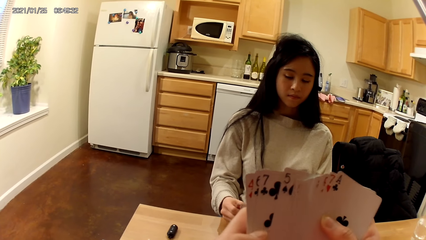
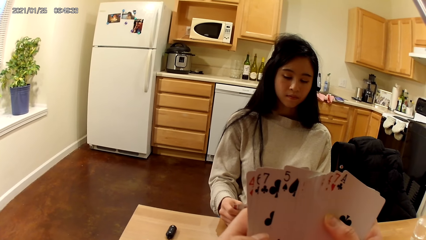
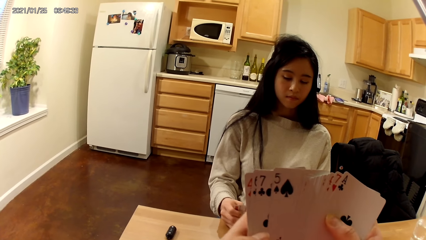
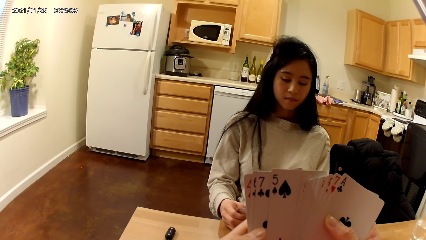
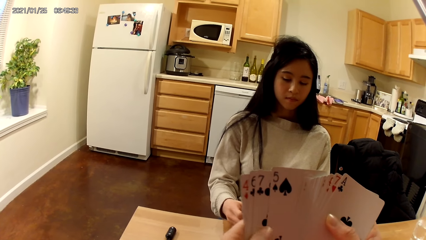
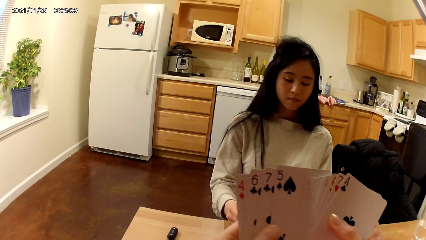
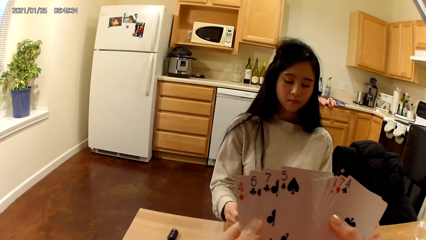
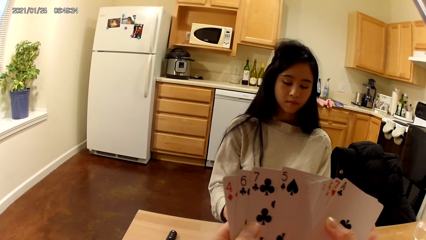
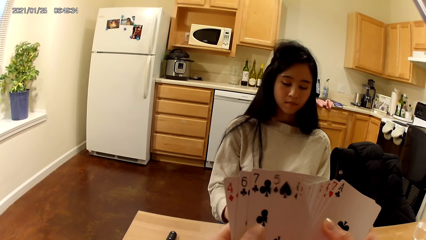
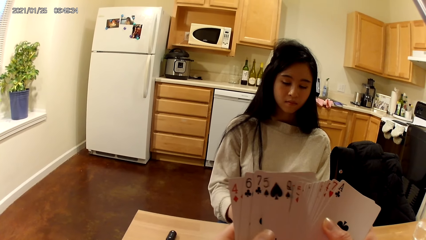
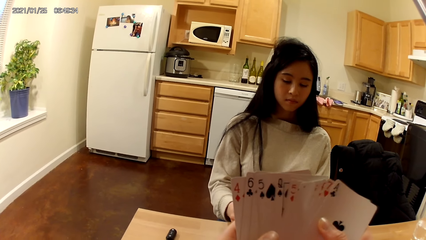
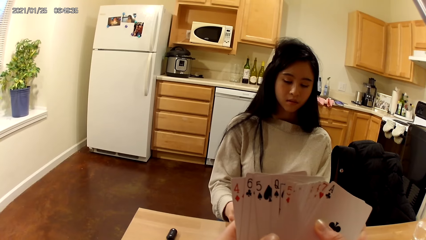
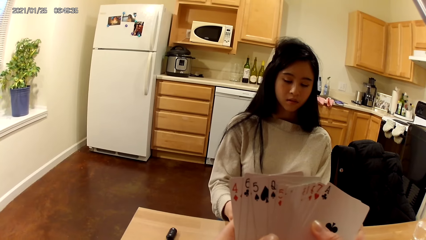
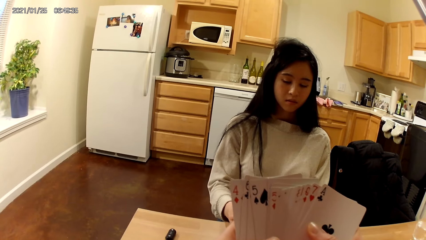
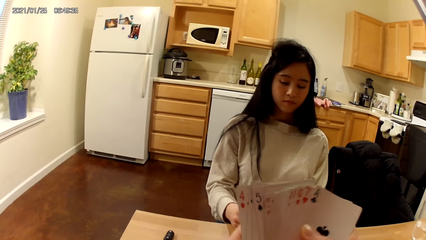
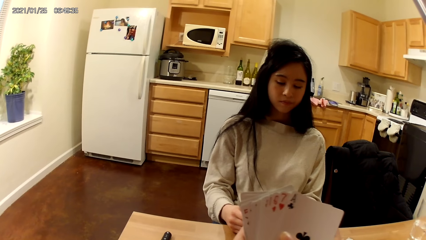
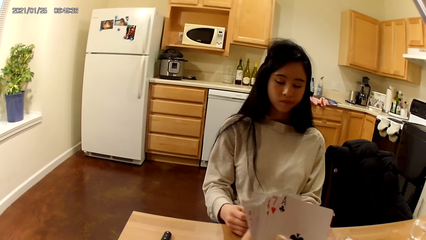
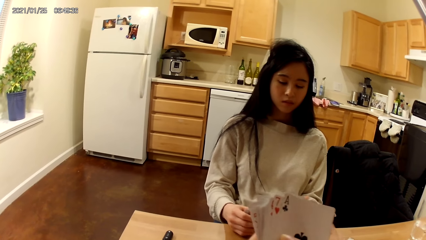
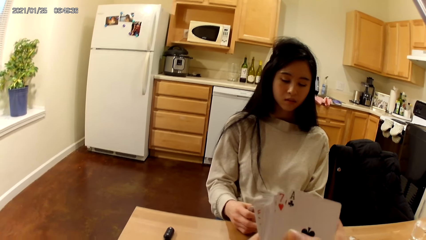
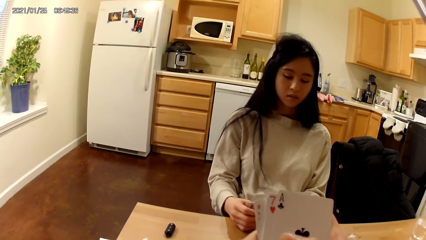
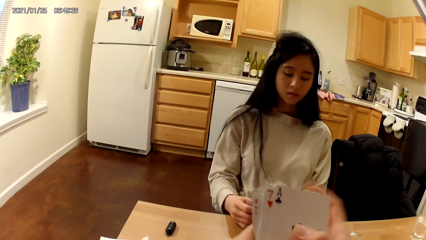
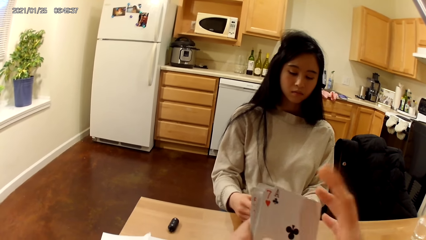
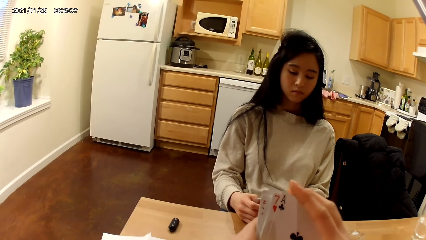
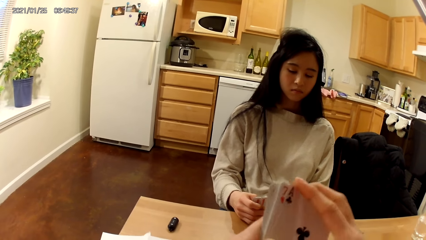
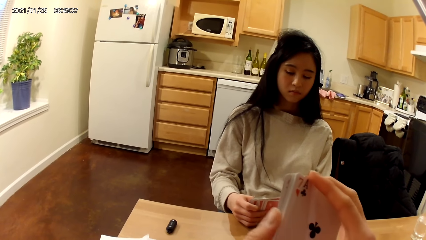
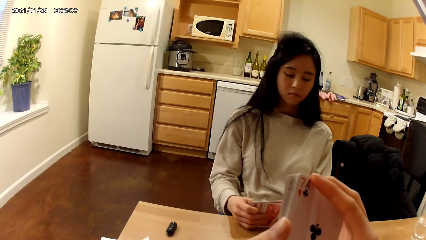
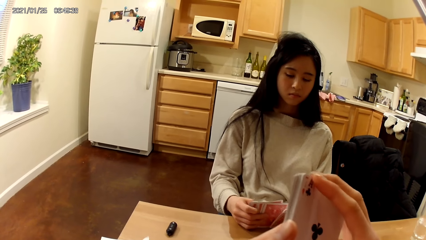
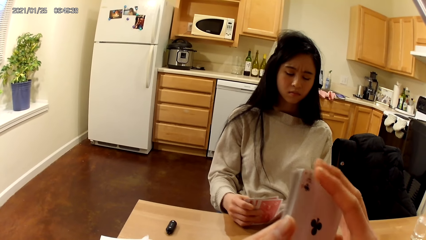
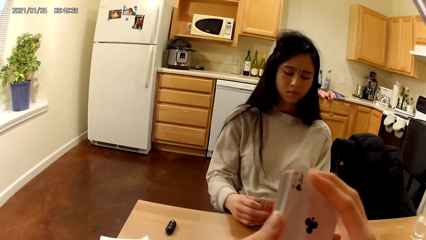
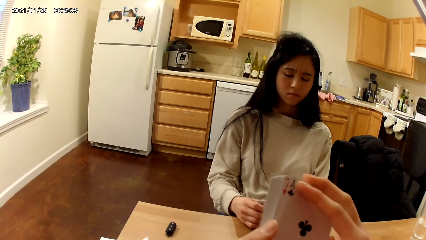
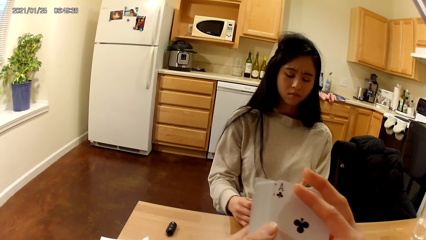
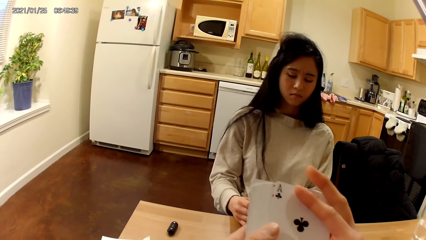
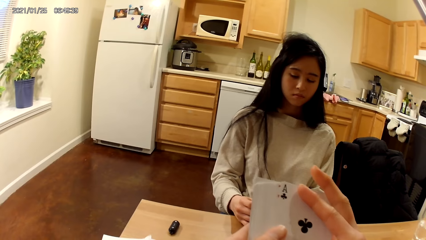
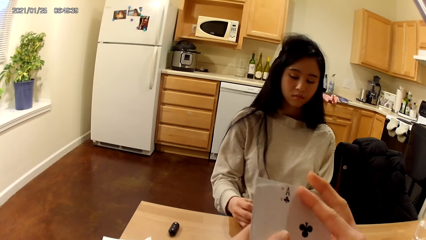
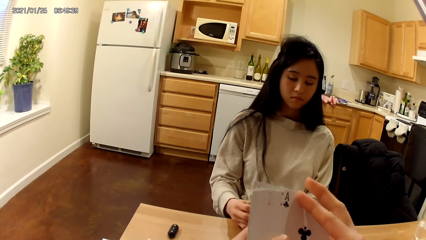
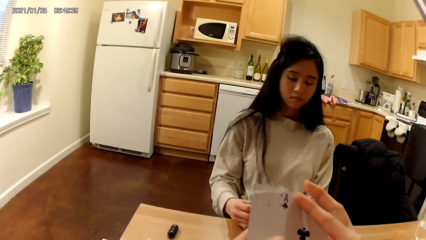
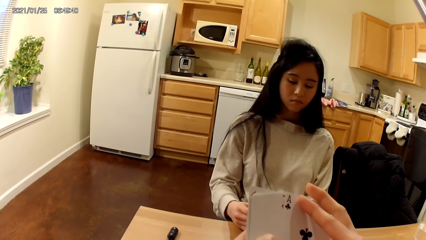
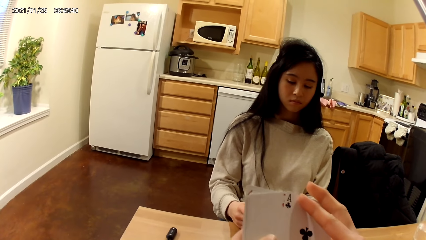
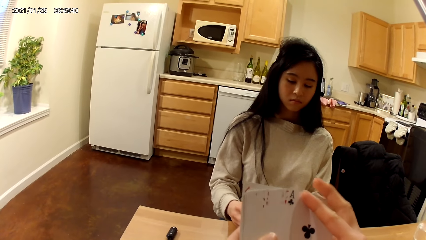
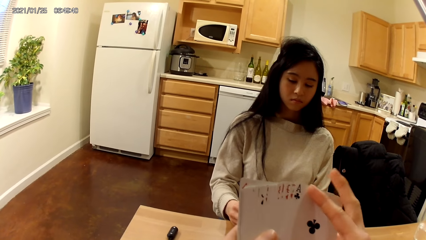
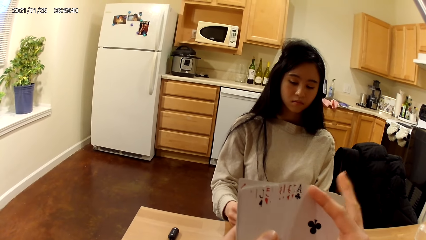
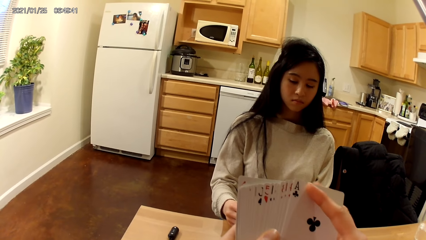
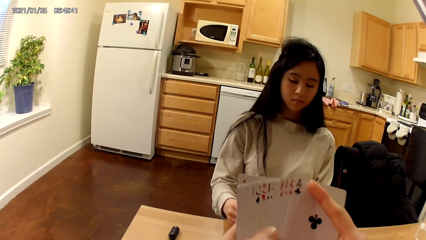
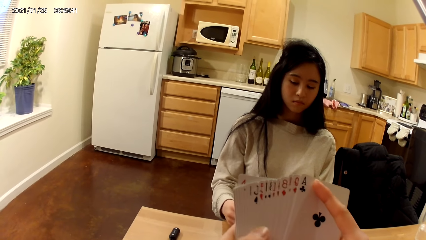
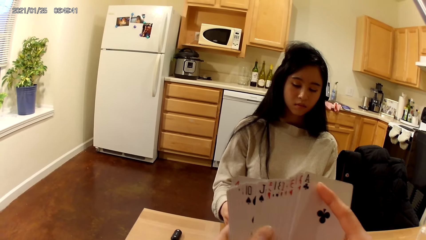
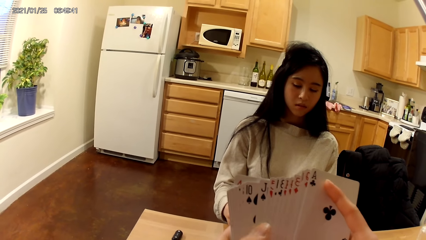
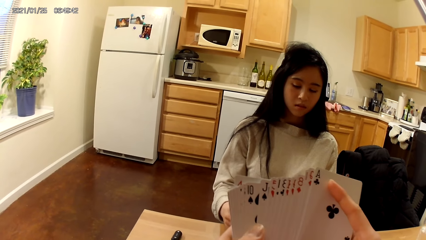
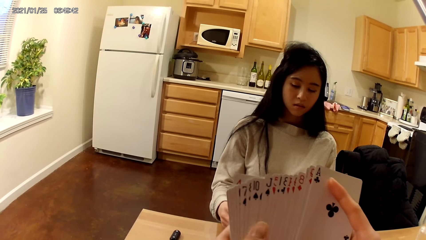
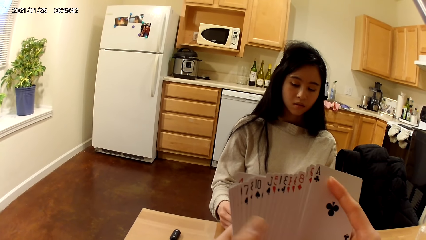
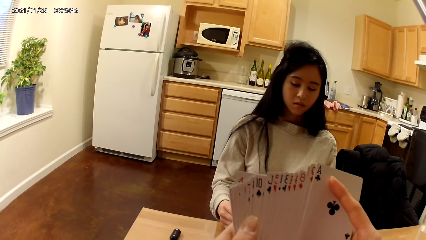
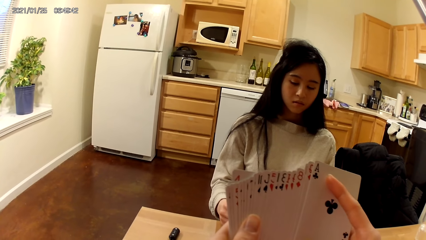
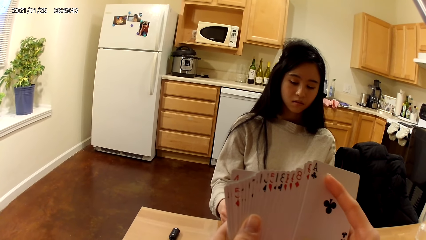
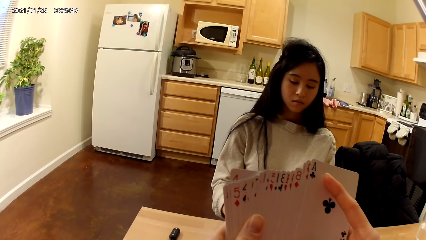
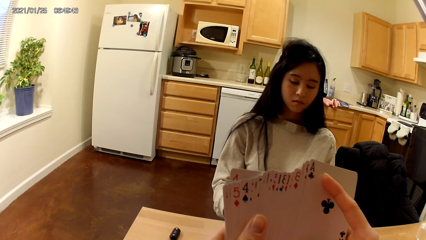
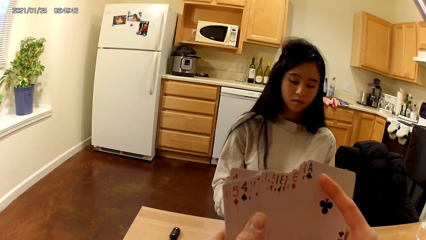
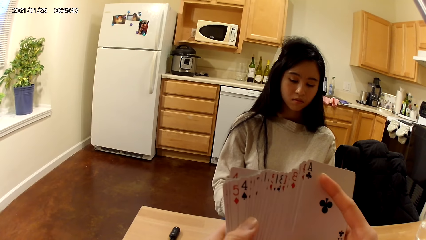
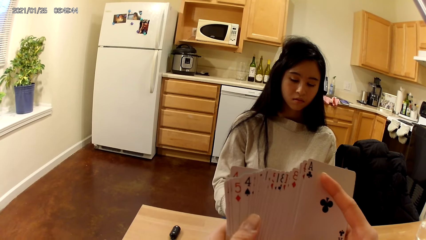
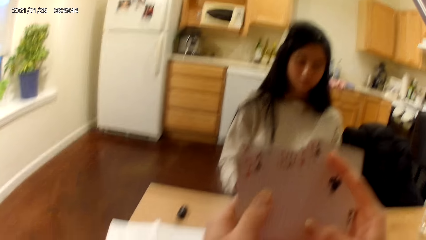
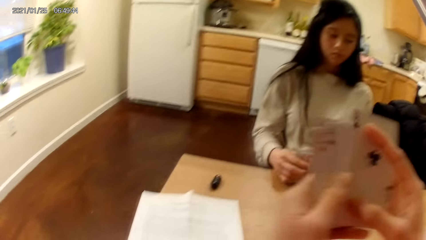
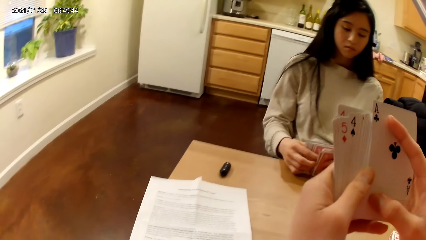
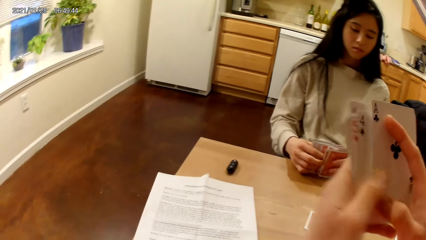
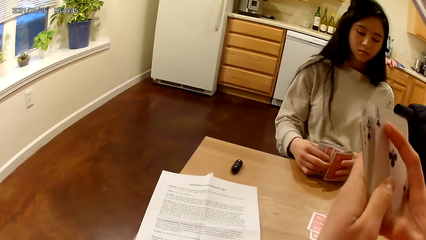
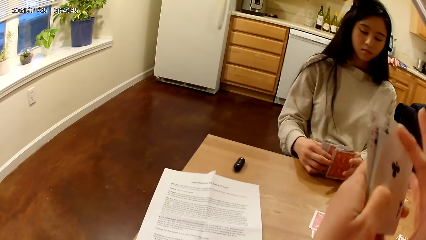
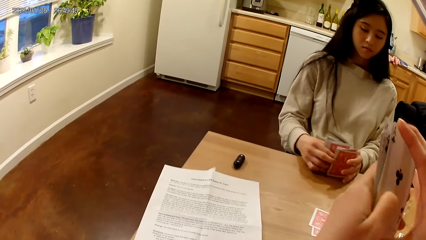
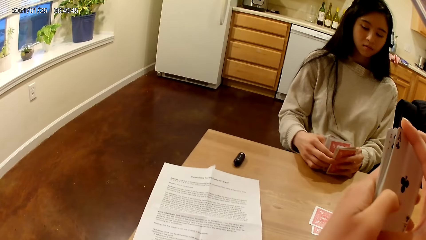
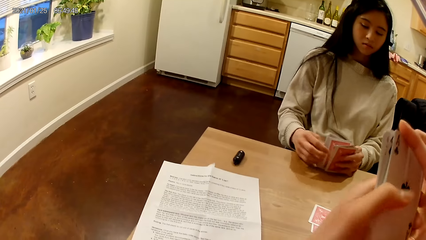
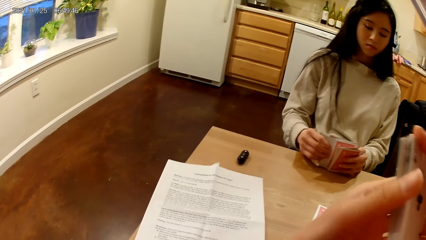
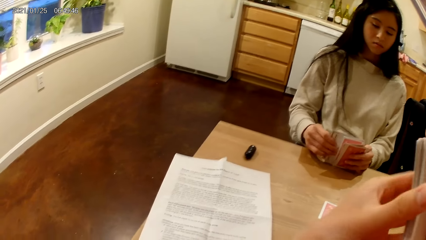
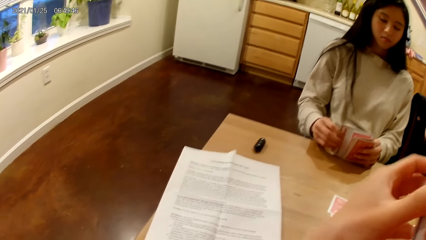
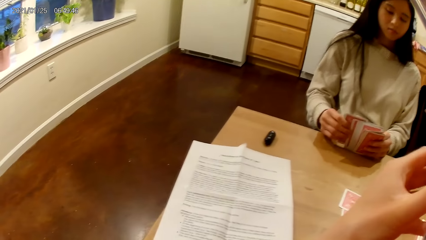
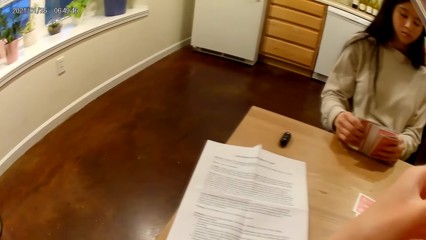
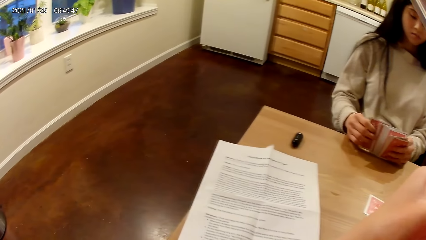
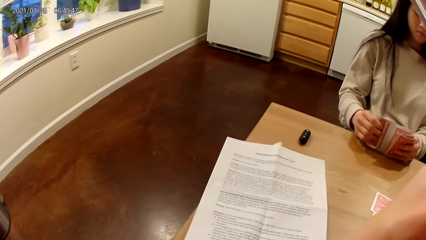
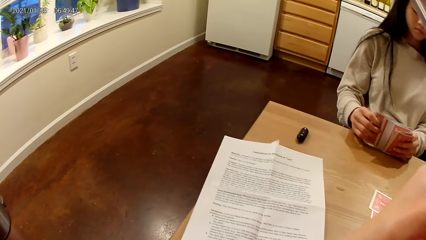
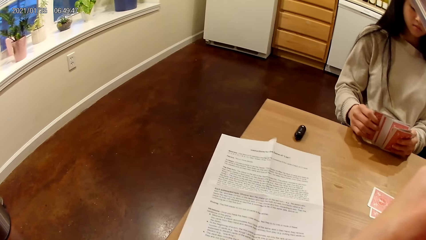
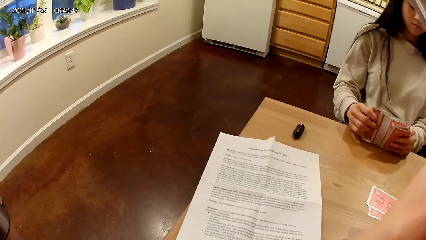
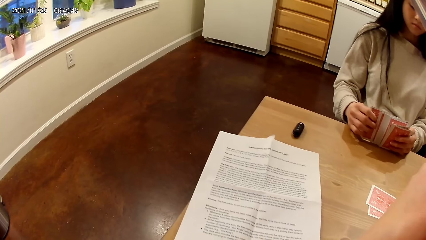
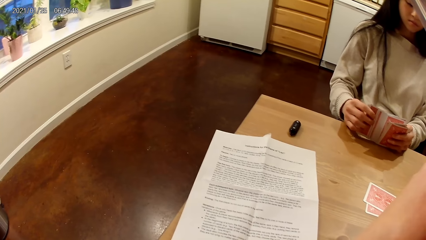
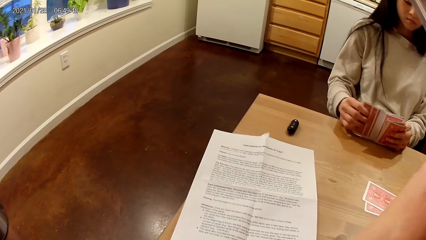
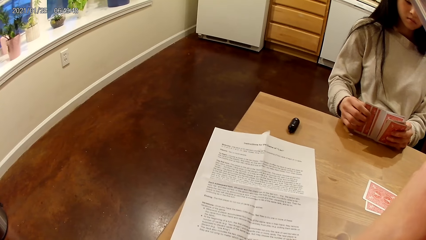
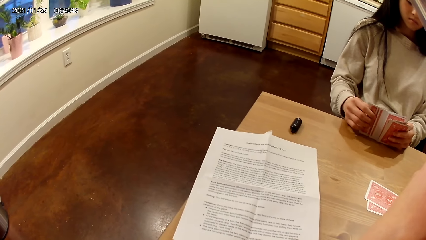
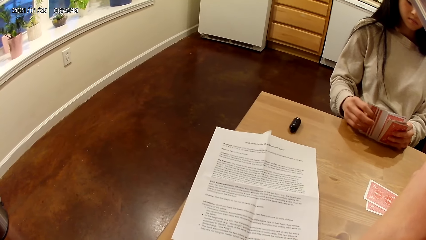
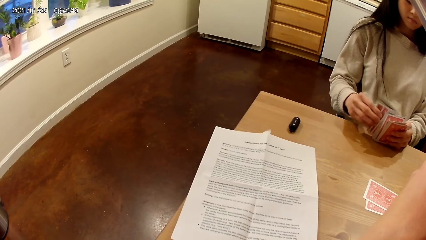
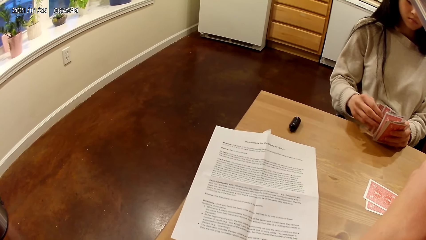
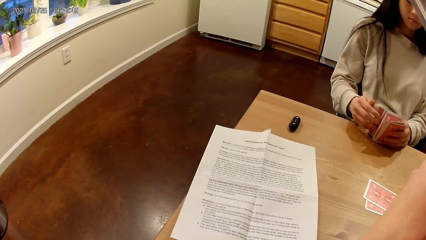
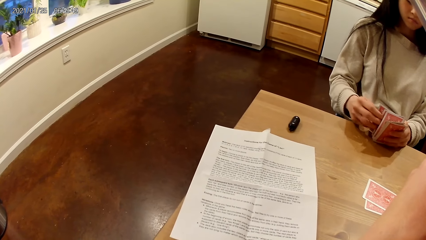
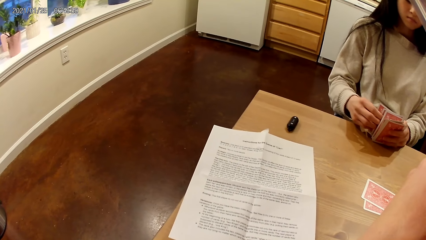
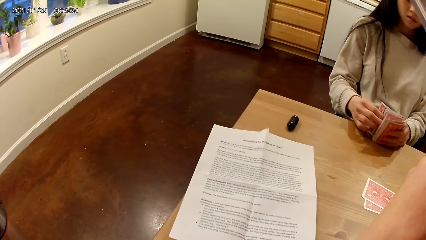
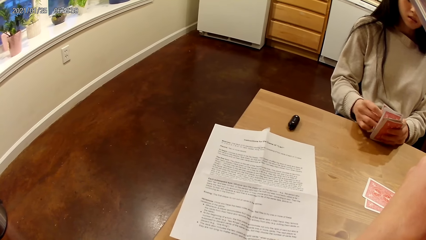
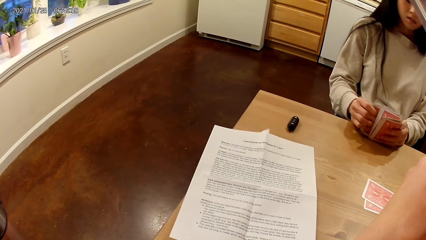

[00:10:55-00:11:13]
A person arranges the cards. The camera wearer arranges the playing cards in her hands with both hands. She puts the cards together. She moves the cards on the hand. She spreads the playing cards in her hands with both hands. She arranges the playing cards in her hands with both hands.
